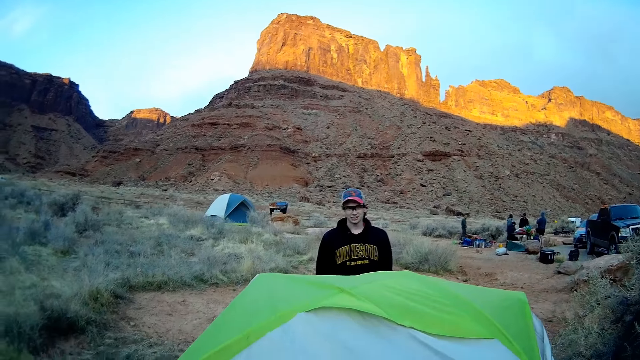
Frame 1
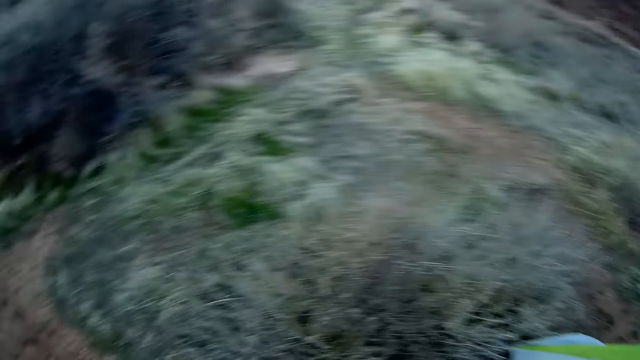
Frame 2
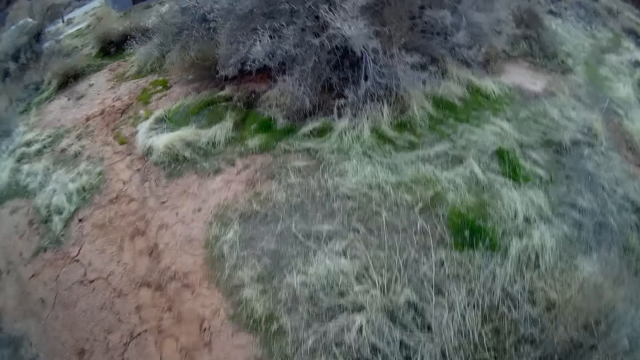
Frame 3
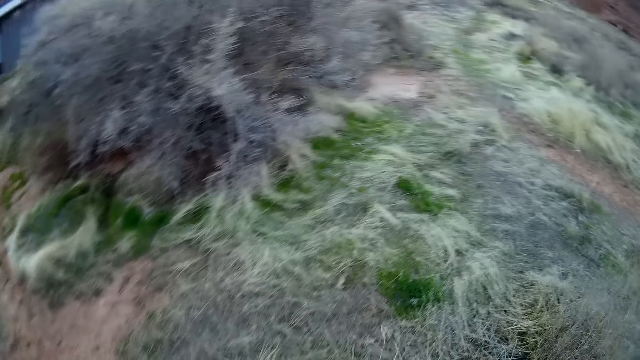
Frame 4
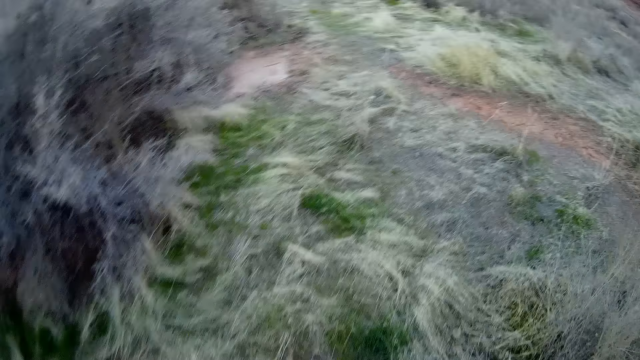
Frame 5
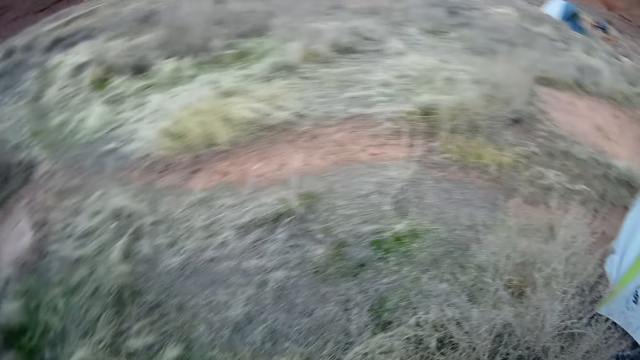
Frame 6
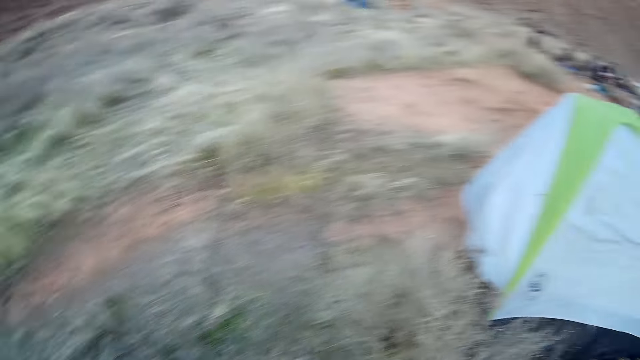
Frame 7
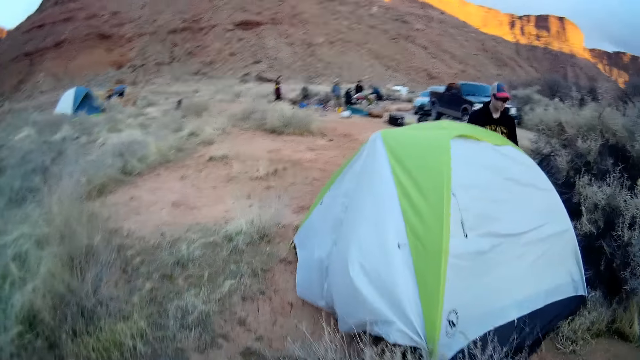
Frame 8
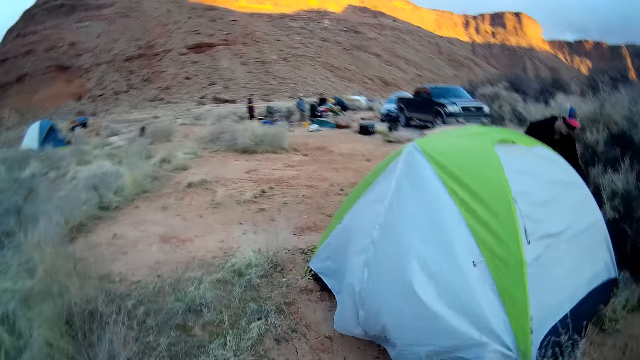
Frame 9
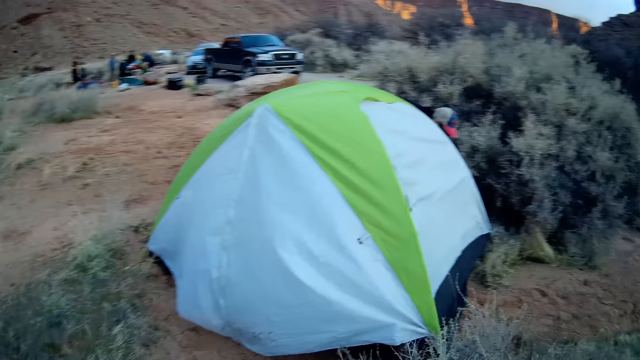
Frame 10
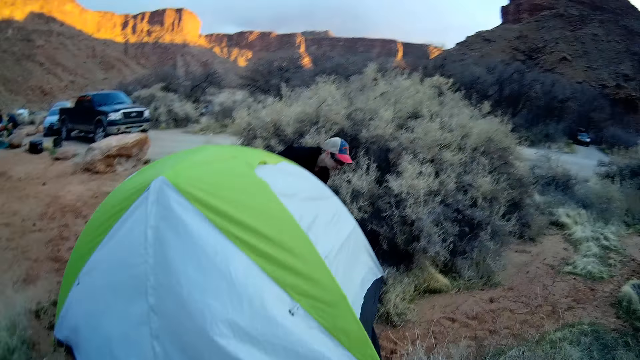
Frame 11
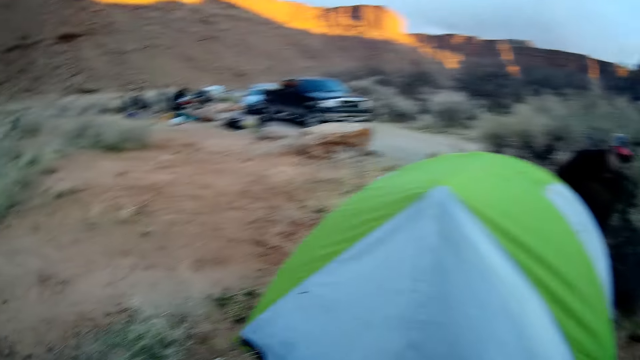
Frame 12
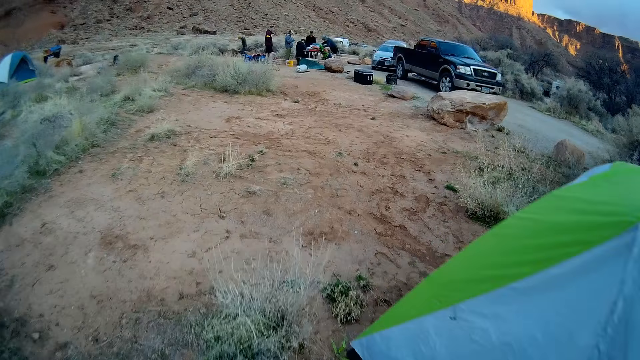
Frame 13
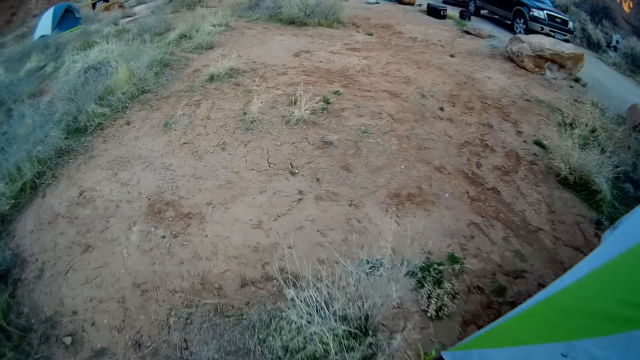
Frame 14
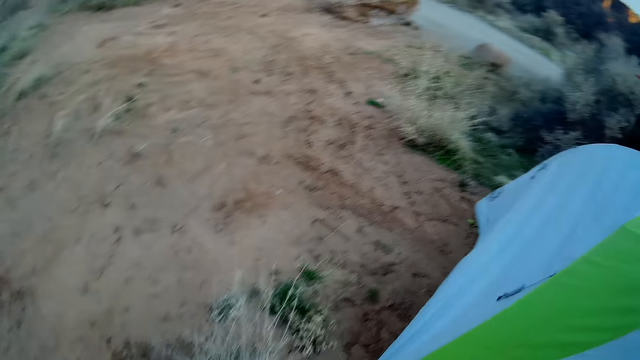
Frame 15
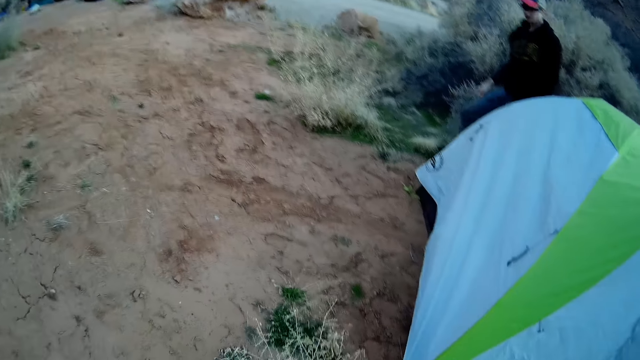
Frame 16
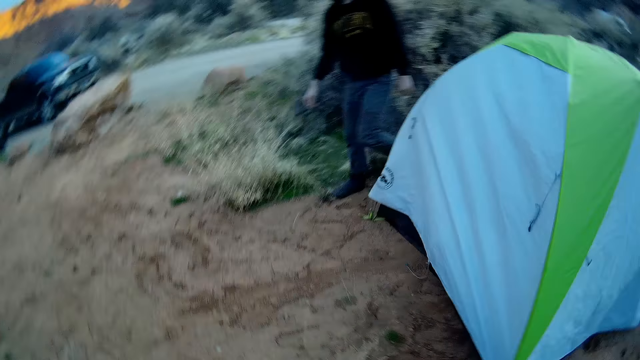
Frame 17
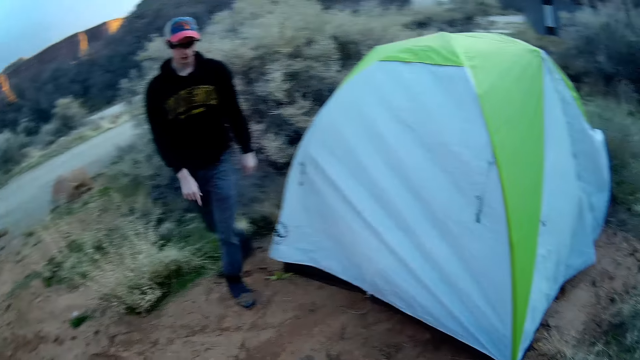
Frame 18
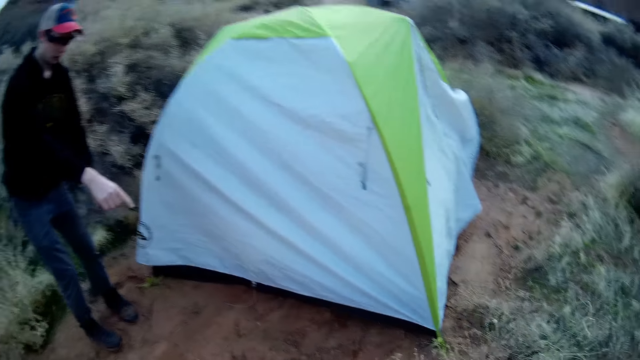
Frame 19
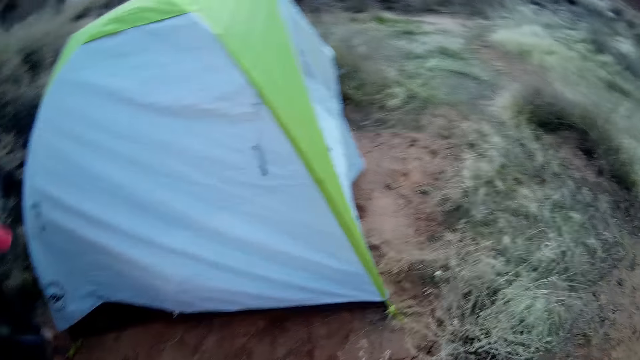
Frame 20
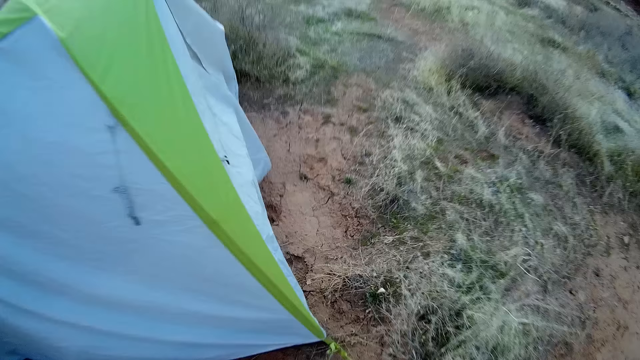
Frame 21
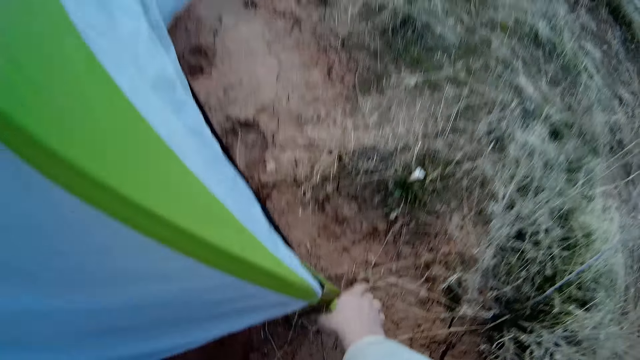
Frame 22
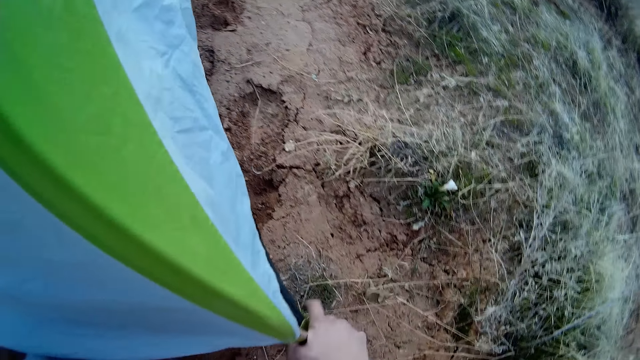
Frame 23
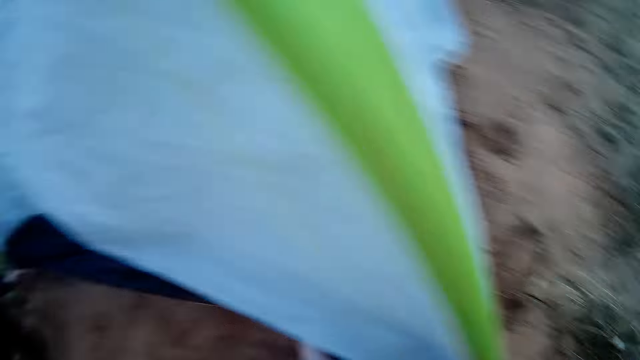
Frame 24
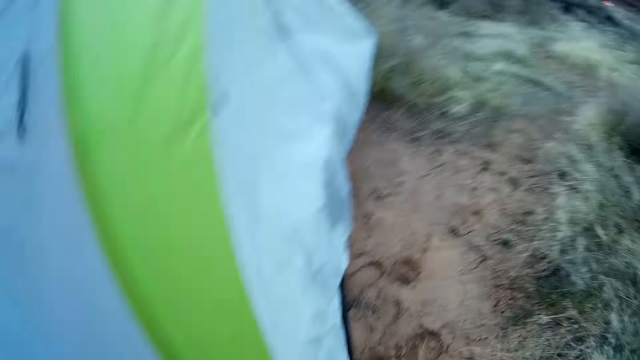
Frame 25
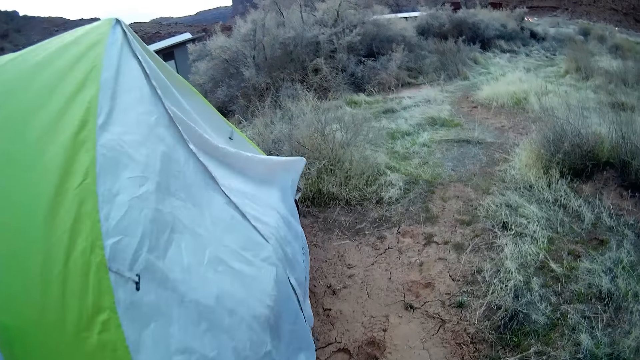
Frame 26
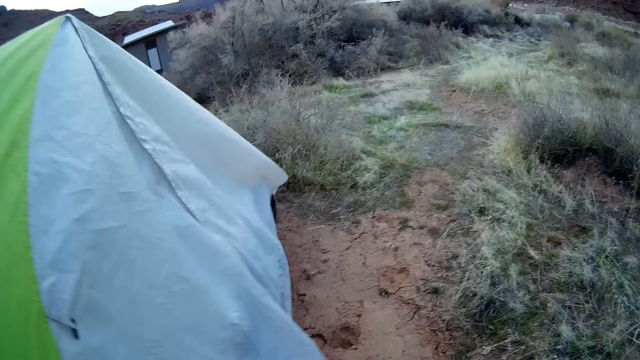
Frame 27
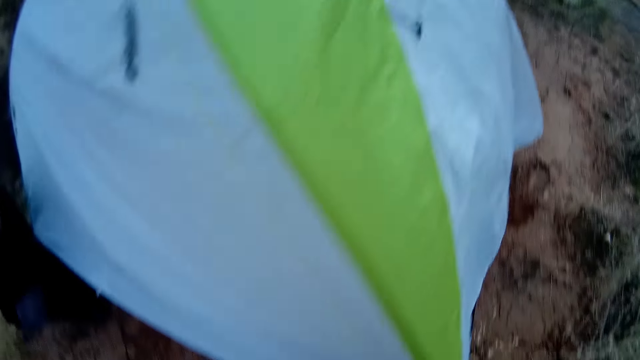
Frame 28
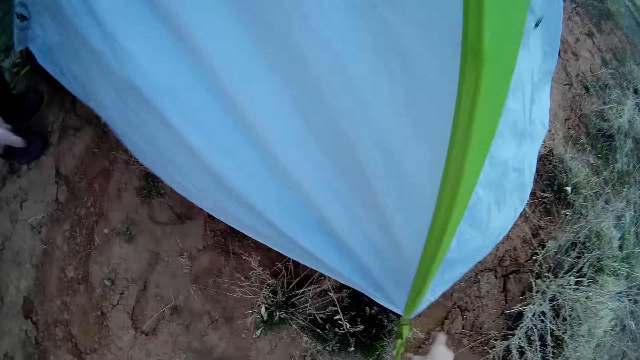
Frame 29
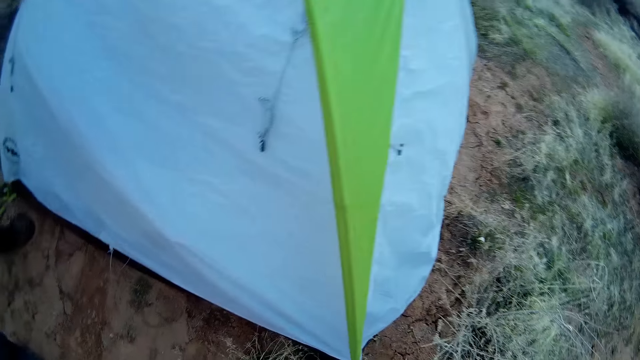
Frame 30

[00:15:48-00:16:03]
The camera wearer walks towards a man. The man walks on the ground. The camera wearer walks on the ground. He adjusts the camp tent with his right hand. He holds the snap hook on the ground.

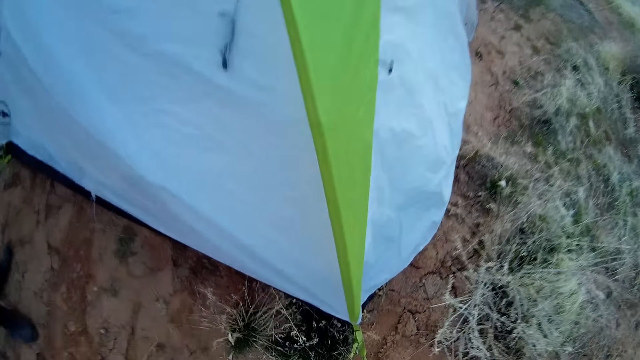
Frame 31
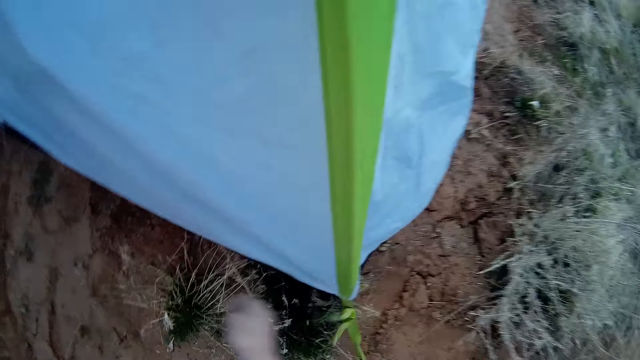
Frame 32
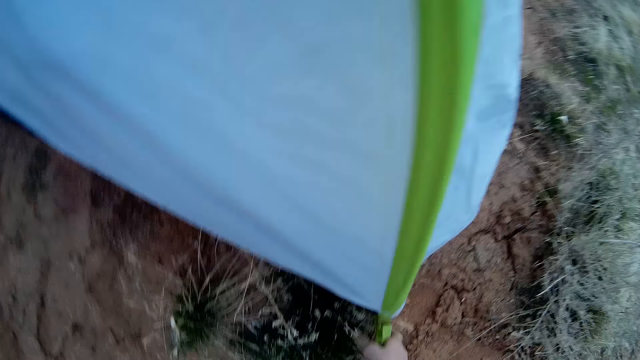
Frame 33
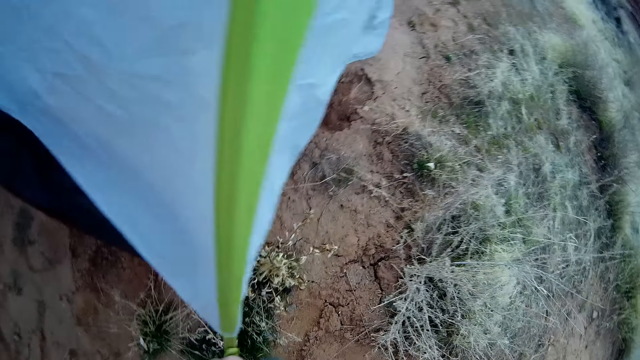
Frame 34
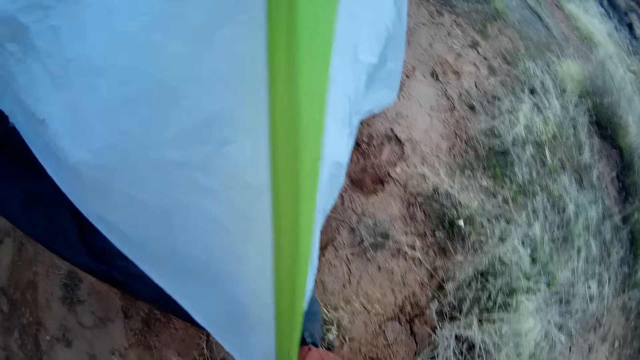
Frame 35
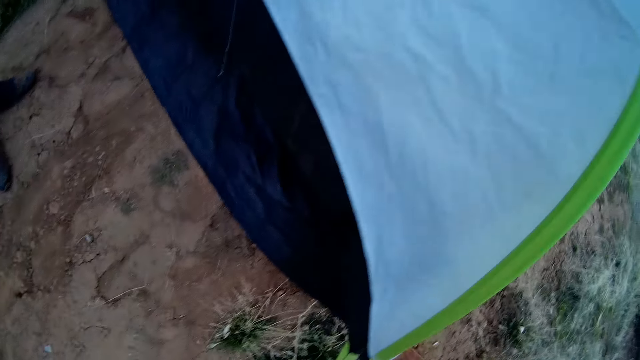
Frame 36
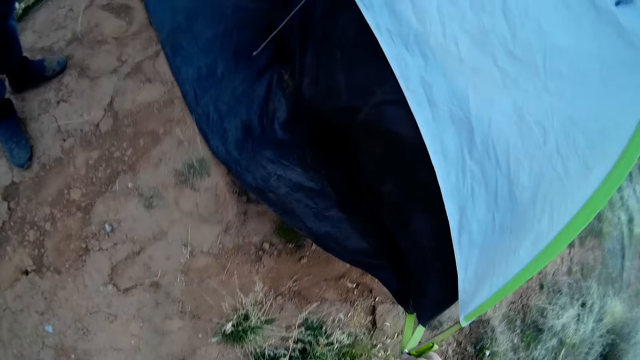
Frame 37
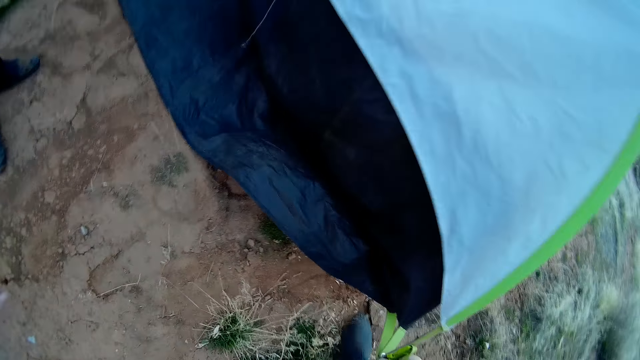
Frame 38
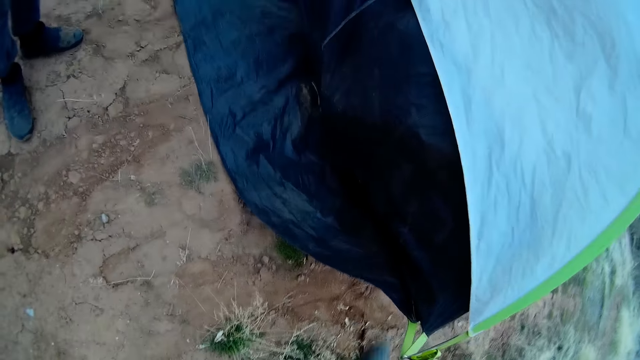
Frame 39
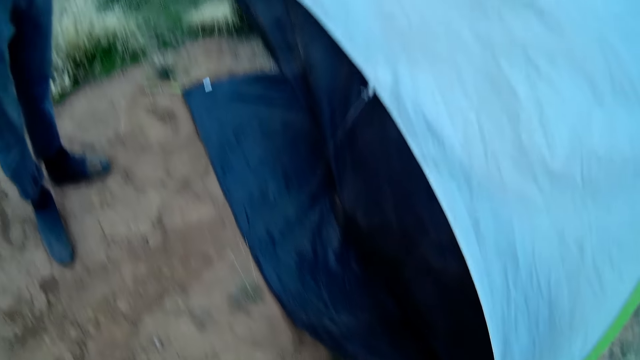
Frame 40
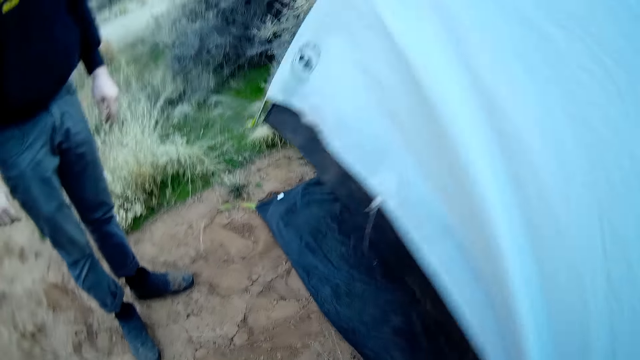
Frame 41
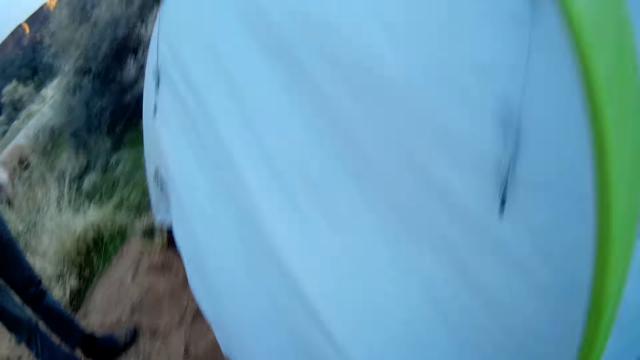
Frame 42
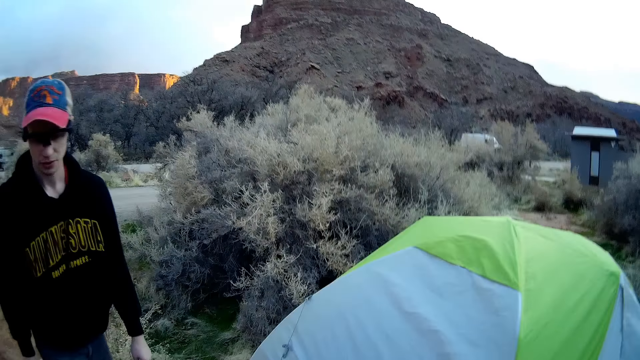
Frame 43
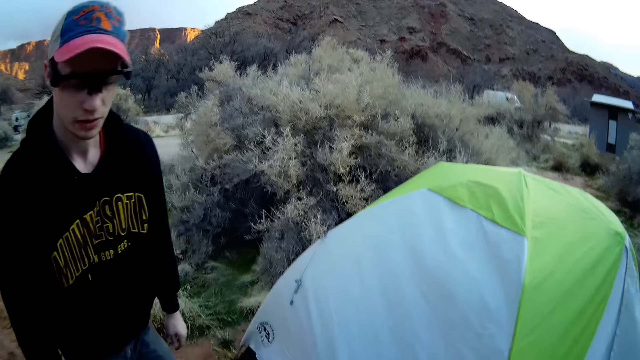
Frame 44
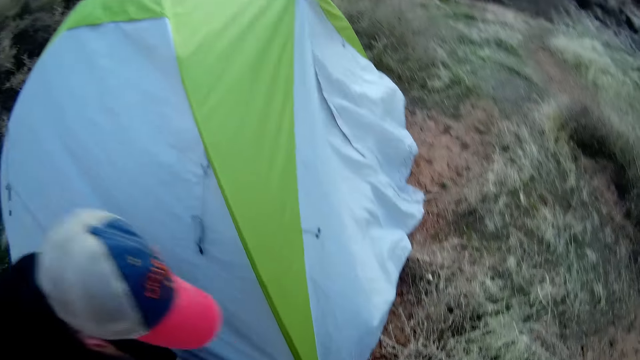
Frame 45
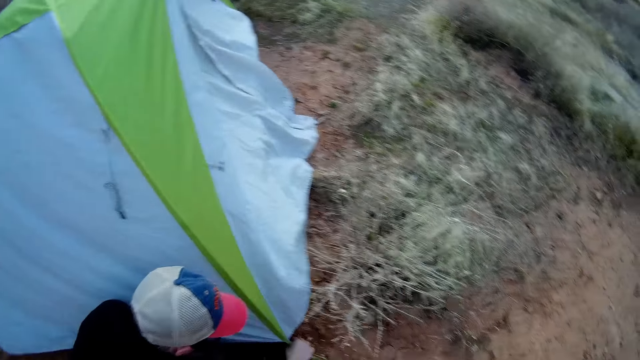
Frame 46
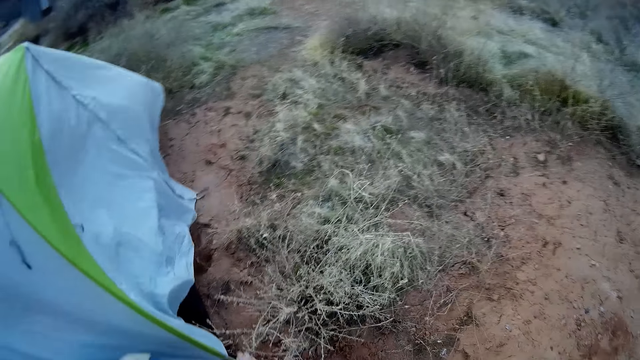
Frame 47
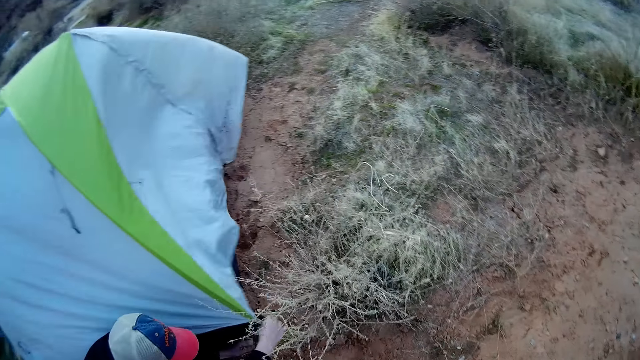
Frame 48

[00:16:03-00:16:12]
A man stands on the ground.
